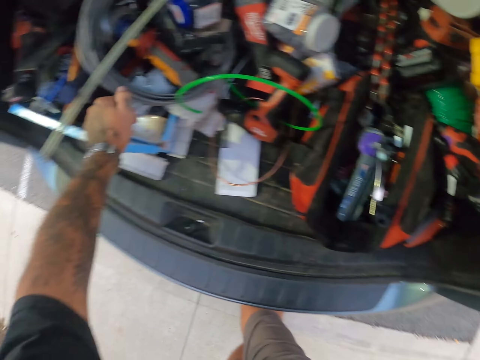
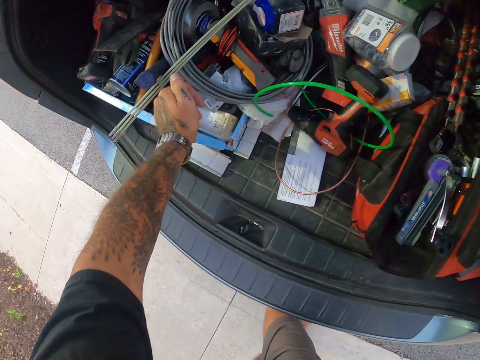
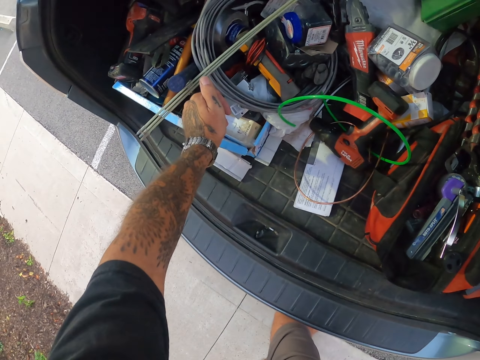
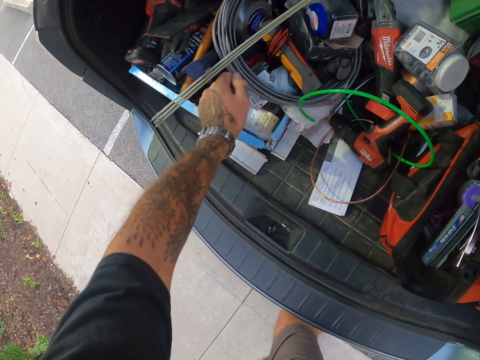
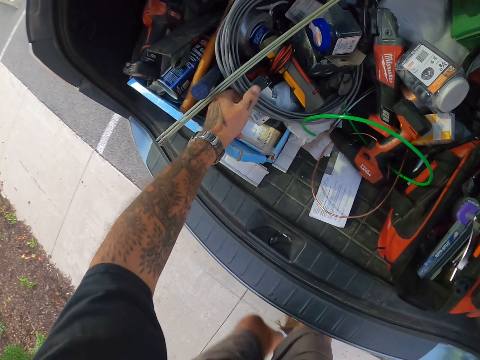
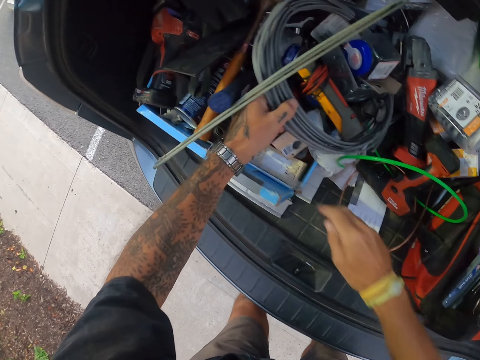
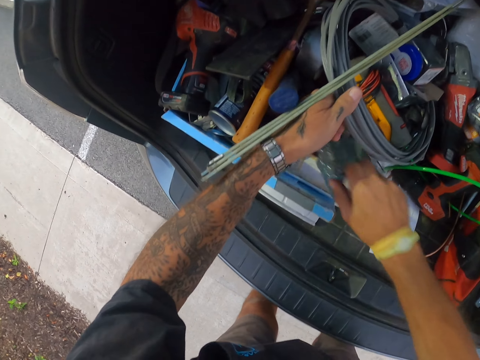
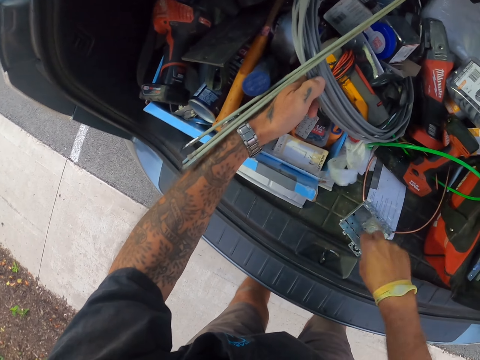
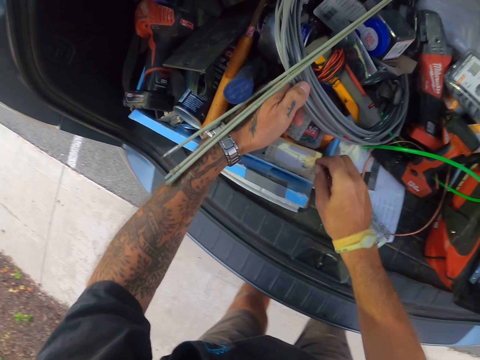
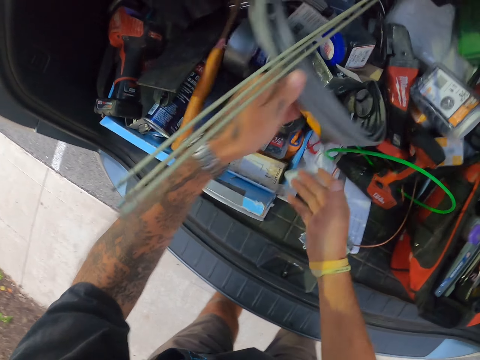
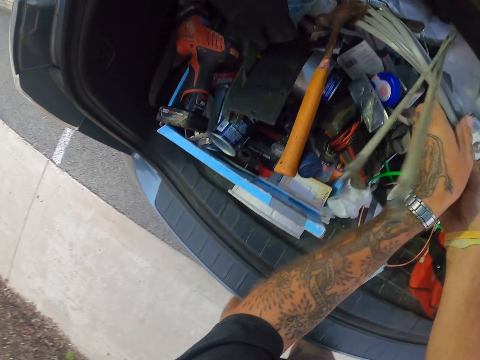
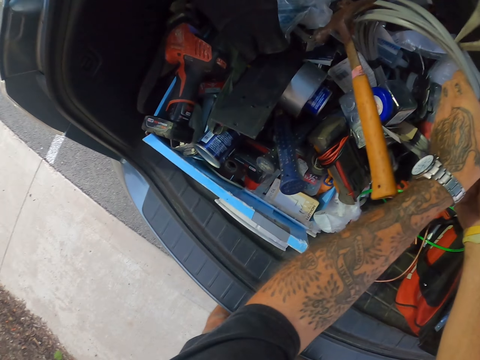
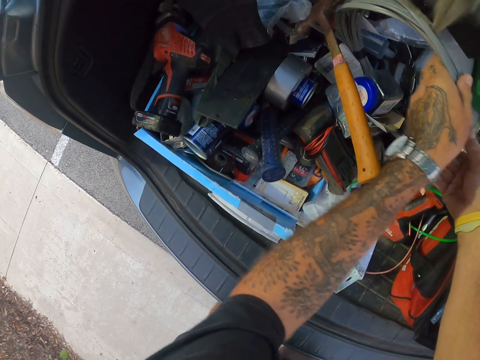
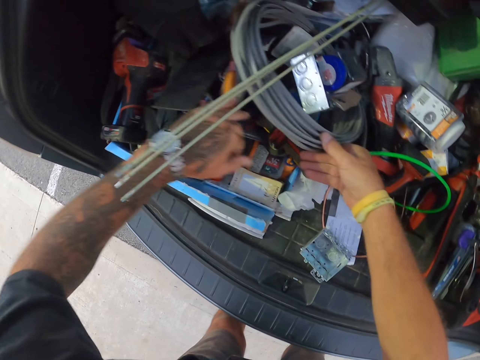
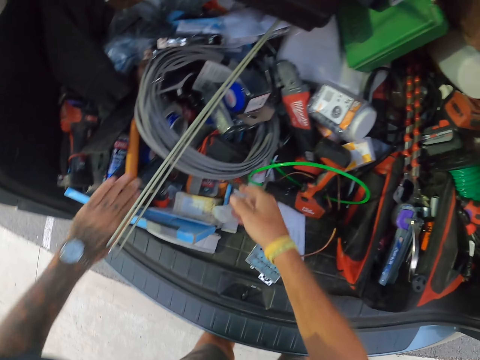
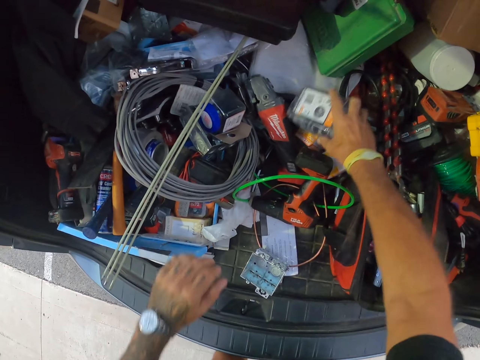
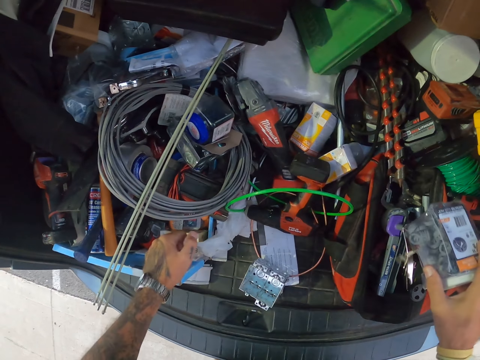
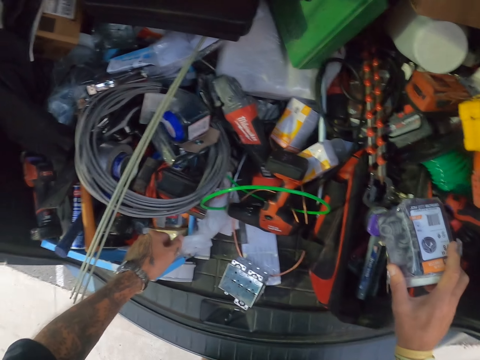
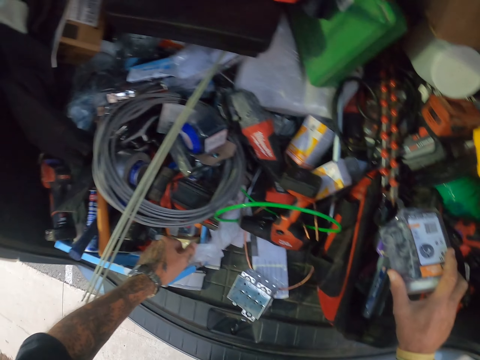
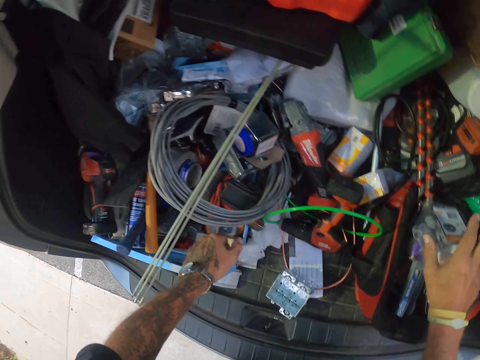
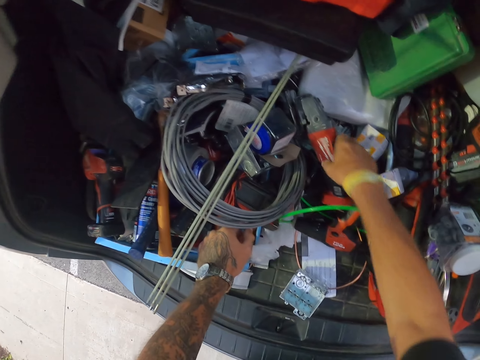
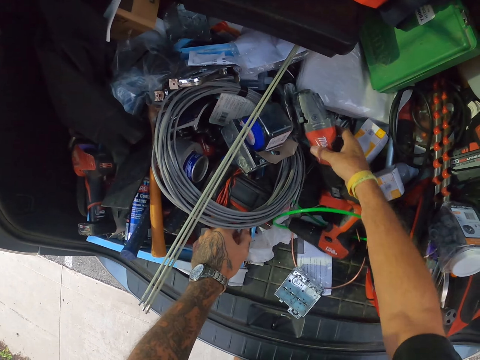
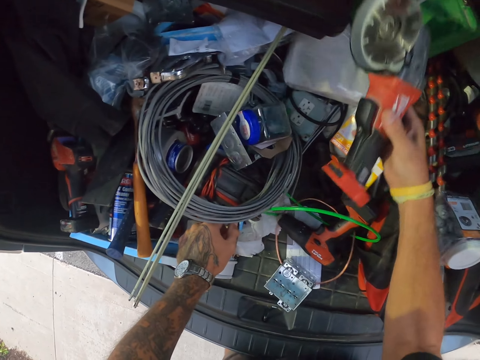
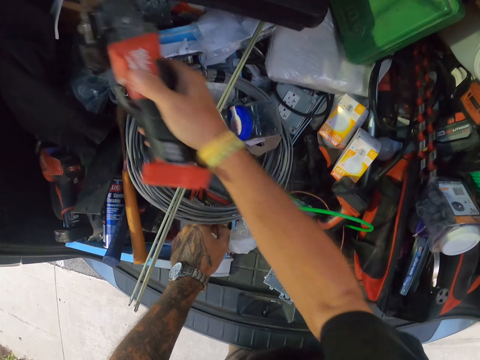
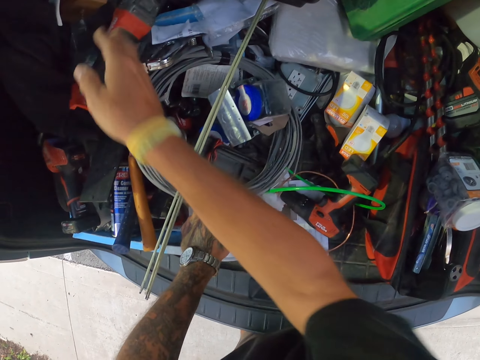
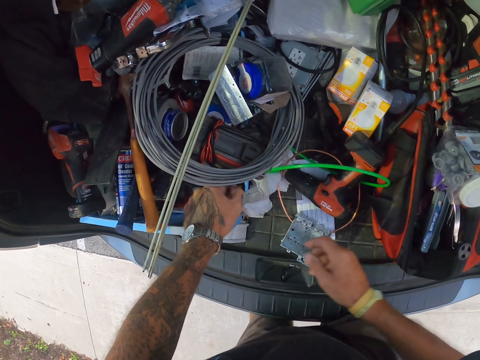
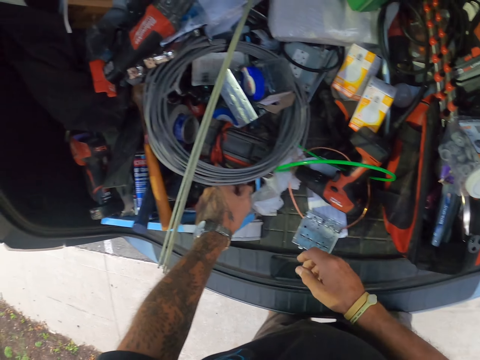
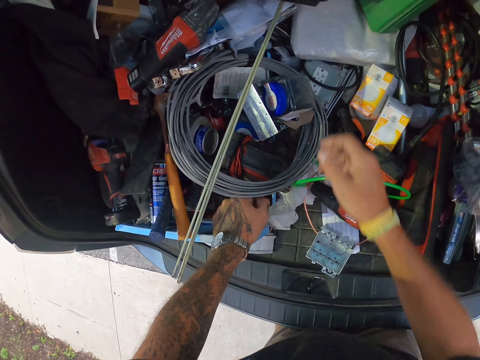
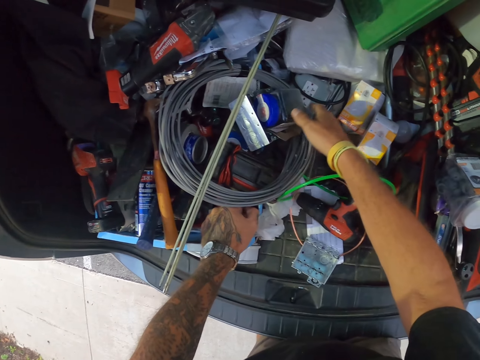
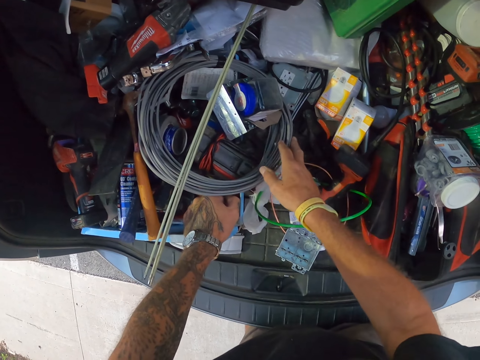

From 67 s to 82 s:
The camera wearer looks around the tools. They move tools around the car.

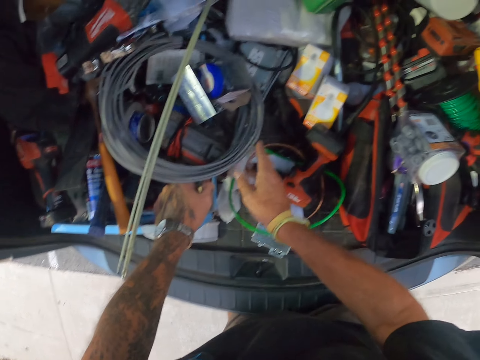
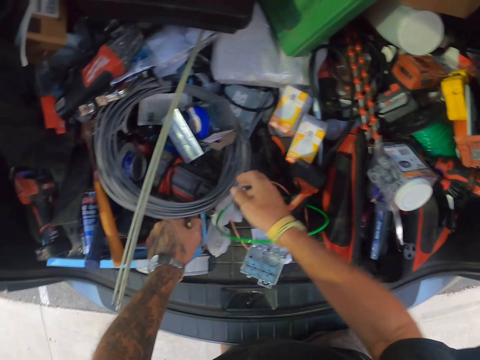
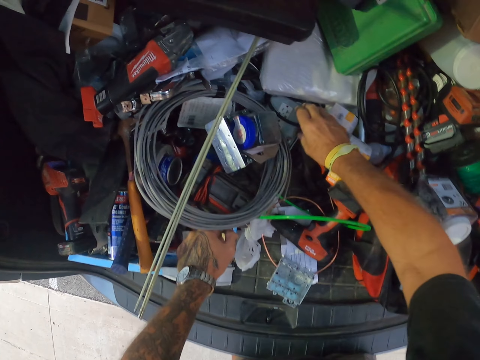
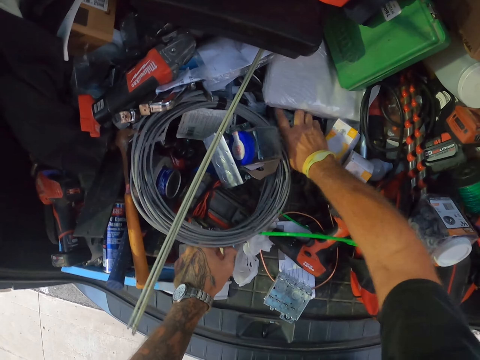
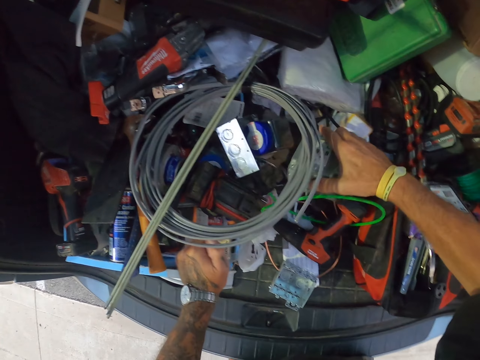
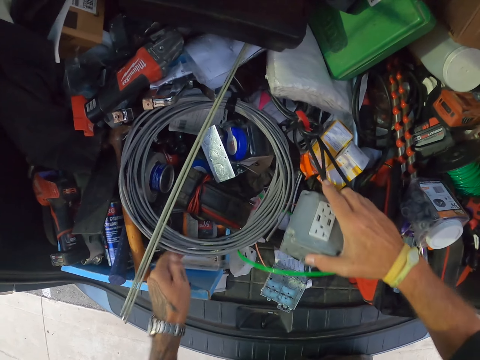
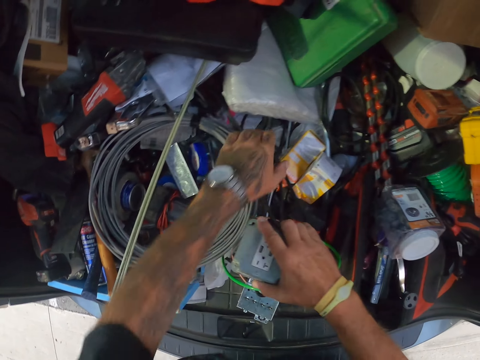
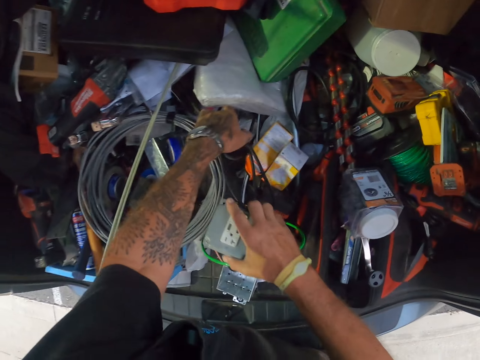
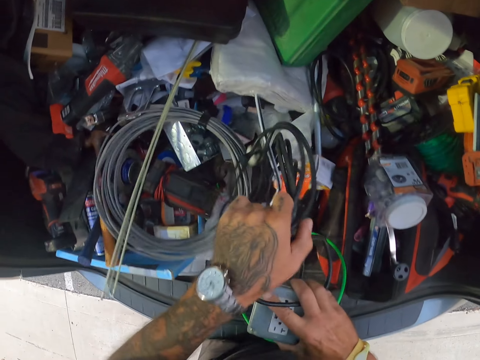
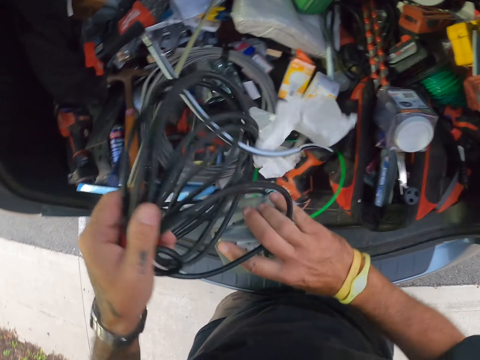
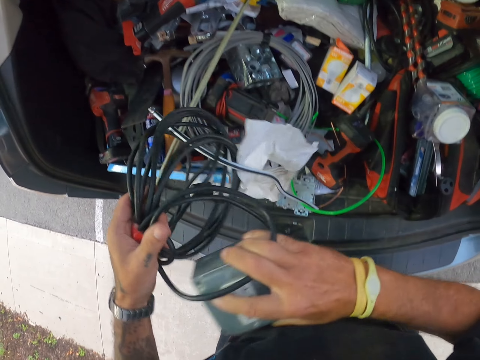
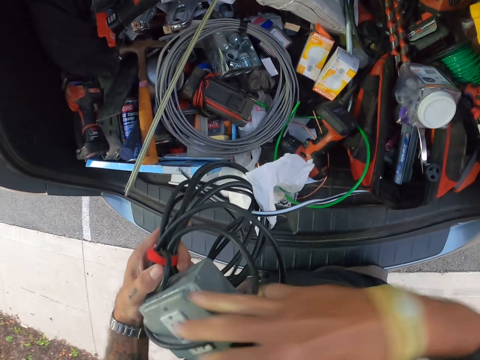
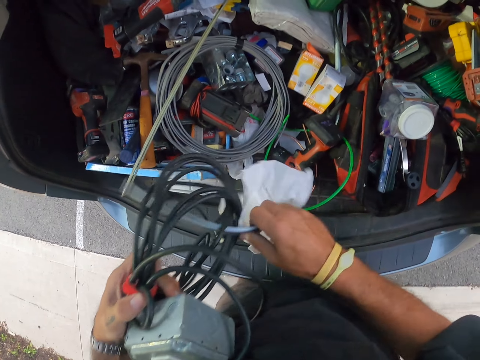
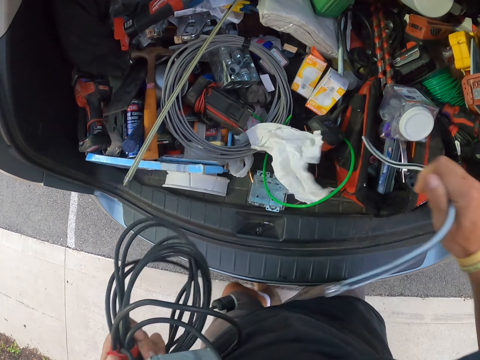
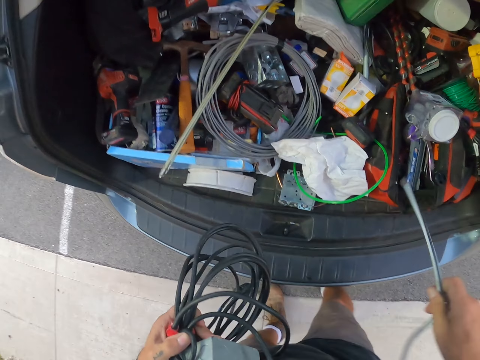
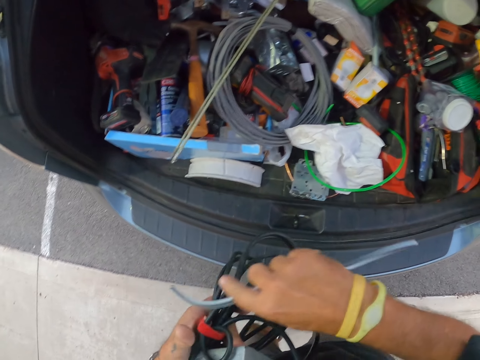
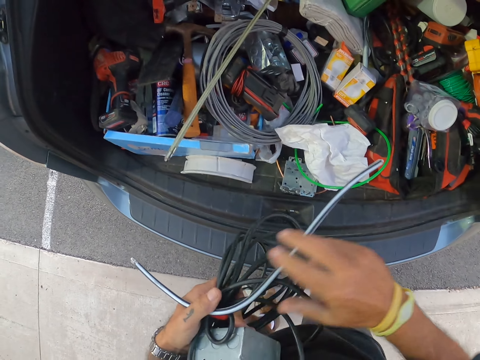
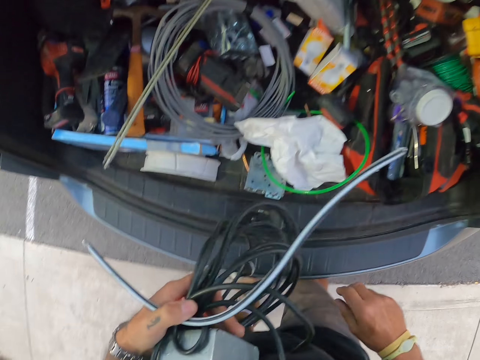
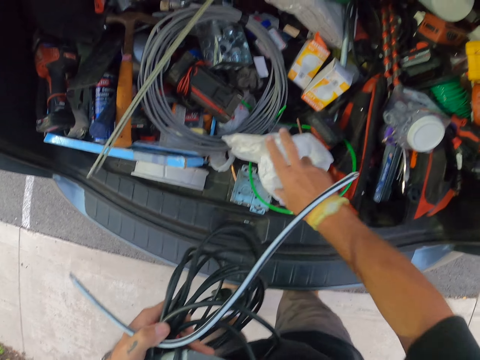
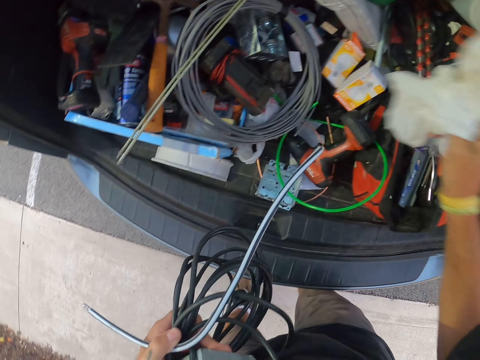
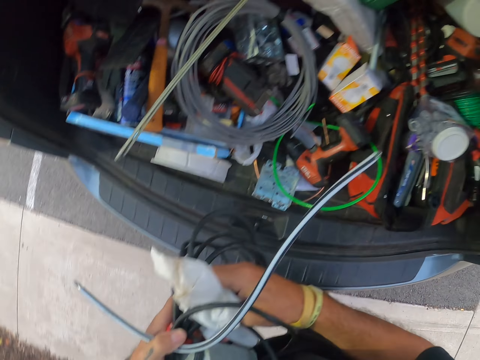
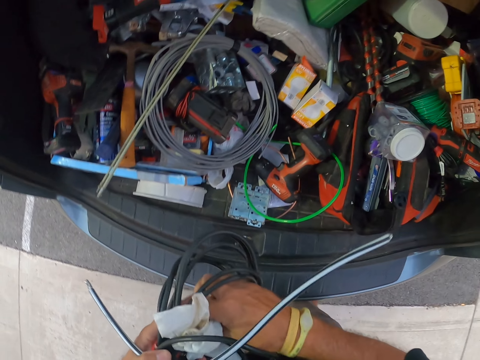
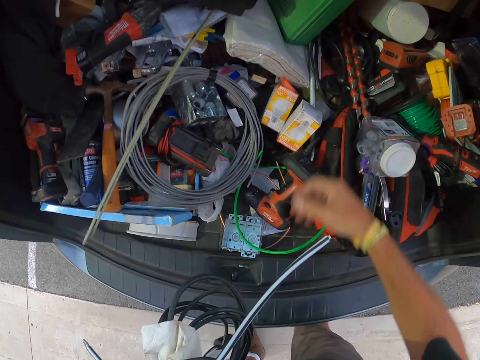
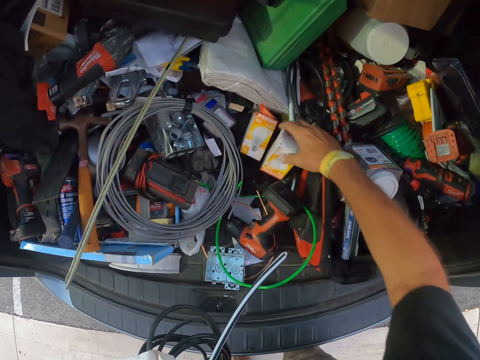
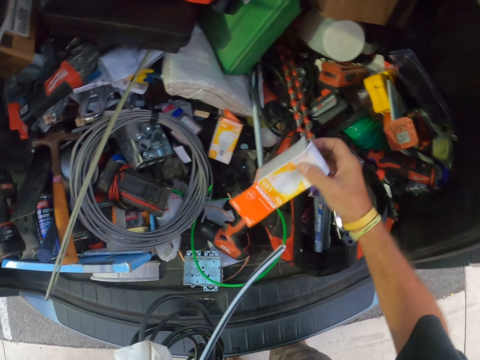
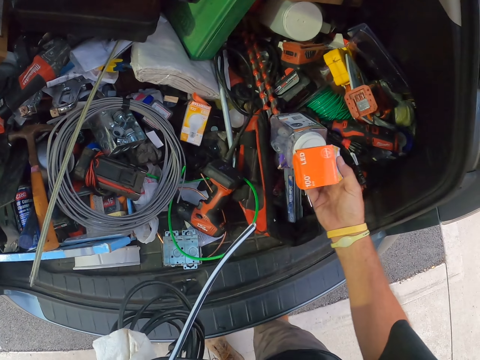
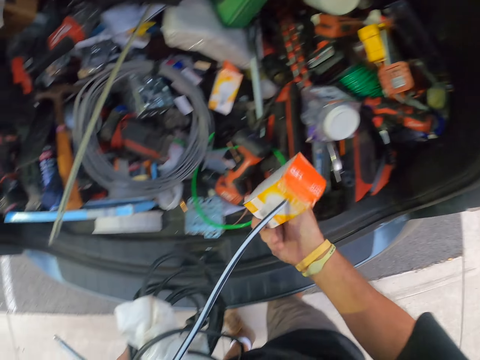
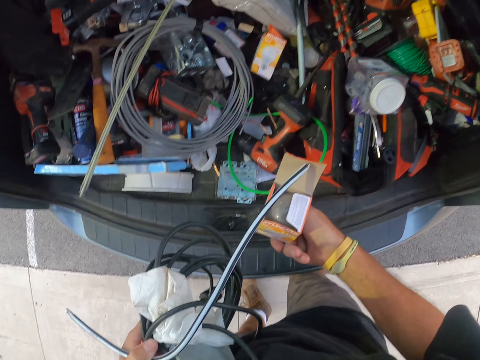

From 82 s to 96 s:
The camera wearer takes a cable from the boot. They take the paper from the boot. They pick a bulb from the boot. They shake the box of the bulb.
